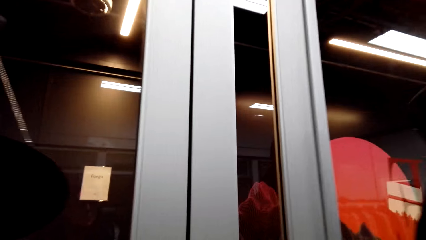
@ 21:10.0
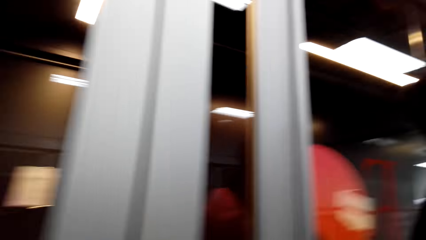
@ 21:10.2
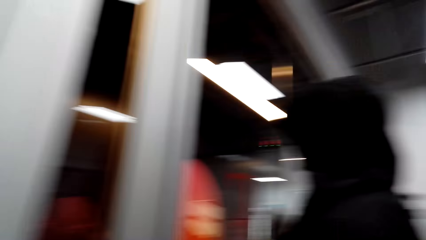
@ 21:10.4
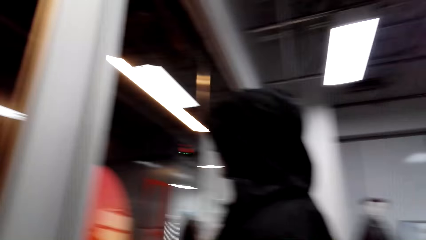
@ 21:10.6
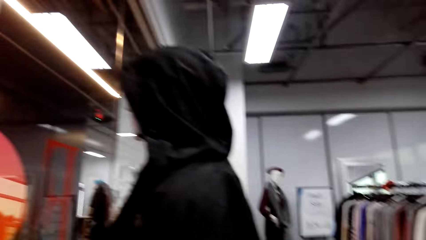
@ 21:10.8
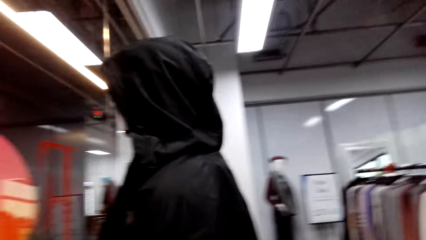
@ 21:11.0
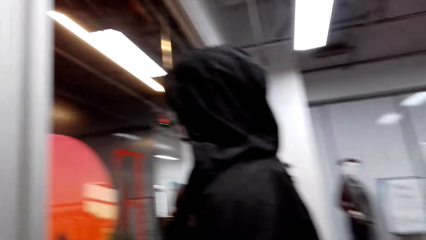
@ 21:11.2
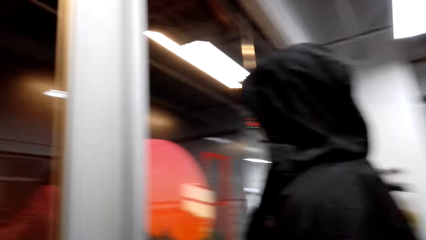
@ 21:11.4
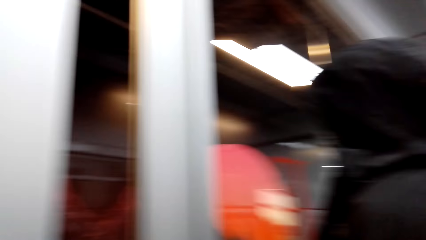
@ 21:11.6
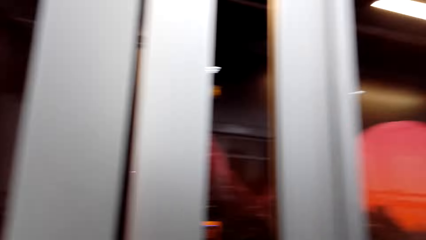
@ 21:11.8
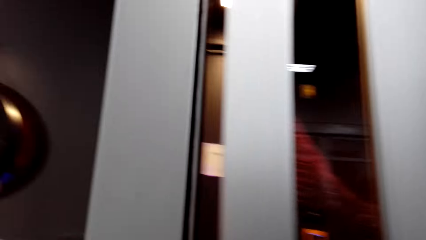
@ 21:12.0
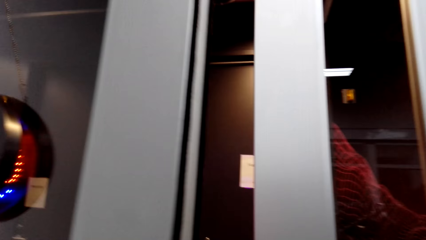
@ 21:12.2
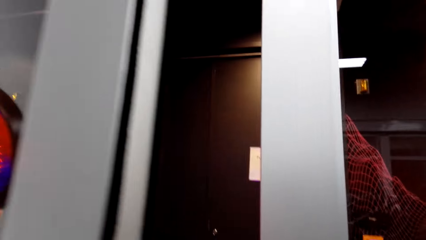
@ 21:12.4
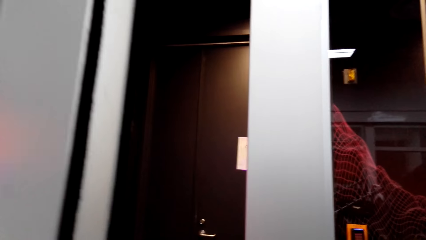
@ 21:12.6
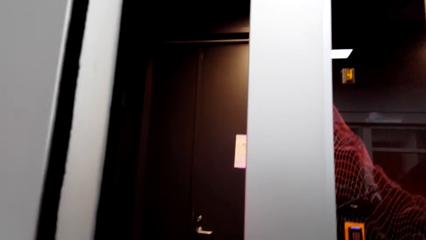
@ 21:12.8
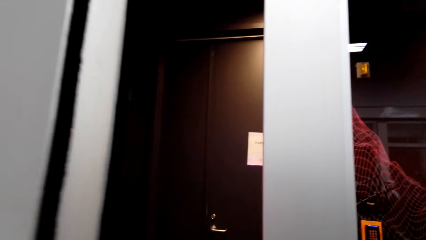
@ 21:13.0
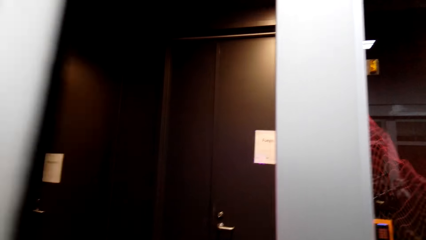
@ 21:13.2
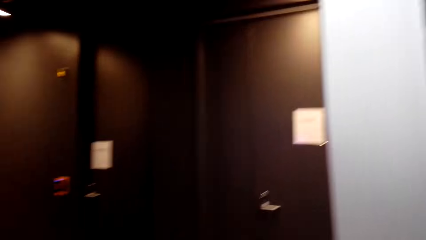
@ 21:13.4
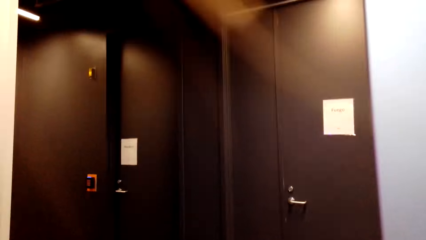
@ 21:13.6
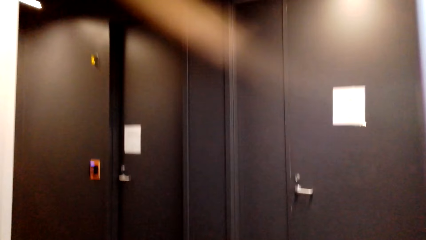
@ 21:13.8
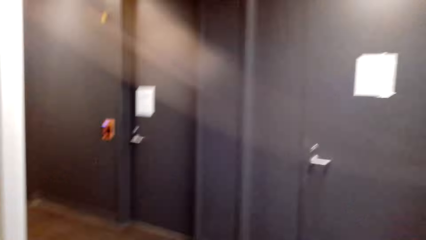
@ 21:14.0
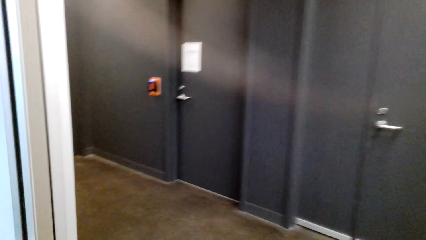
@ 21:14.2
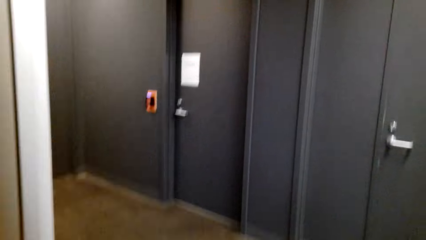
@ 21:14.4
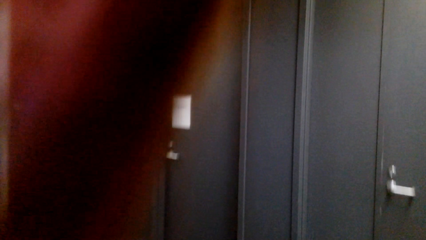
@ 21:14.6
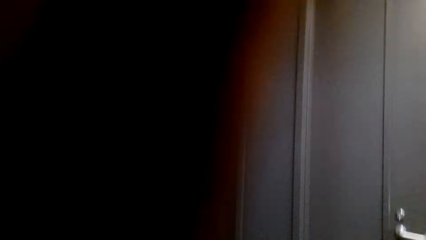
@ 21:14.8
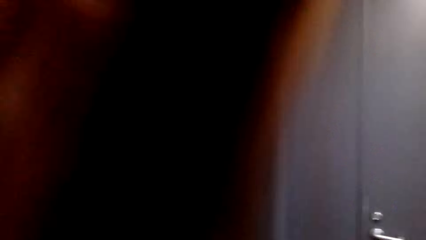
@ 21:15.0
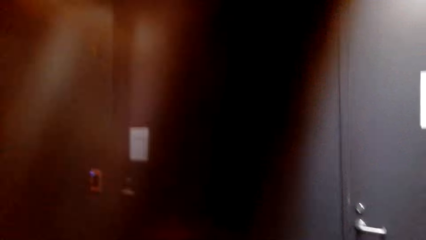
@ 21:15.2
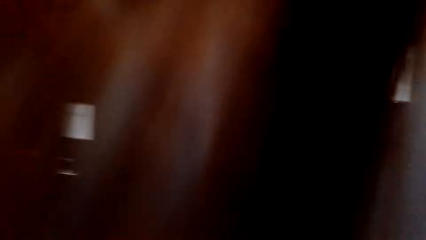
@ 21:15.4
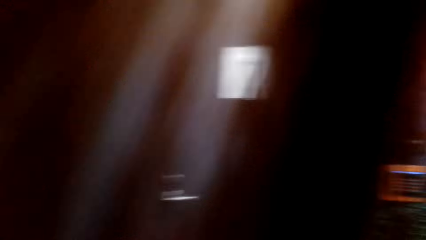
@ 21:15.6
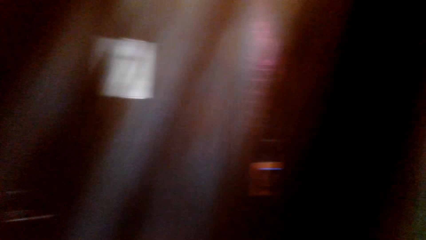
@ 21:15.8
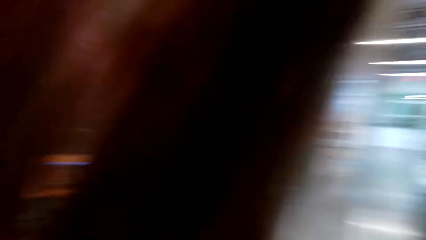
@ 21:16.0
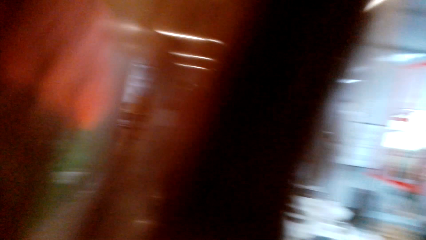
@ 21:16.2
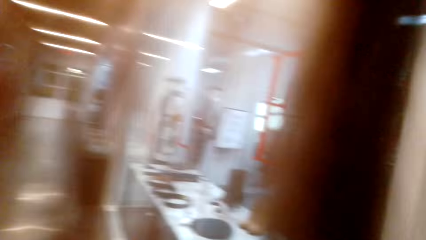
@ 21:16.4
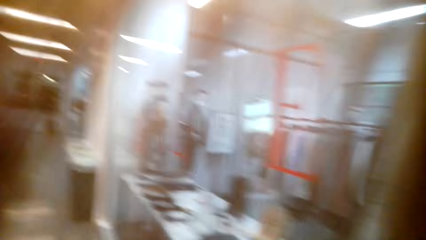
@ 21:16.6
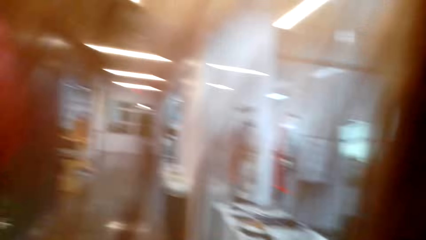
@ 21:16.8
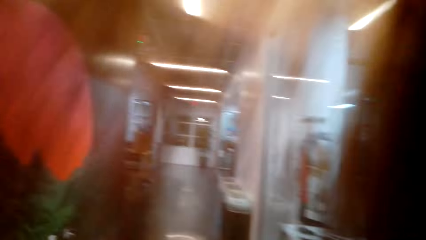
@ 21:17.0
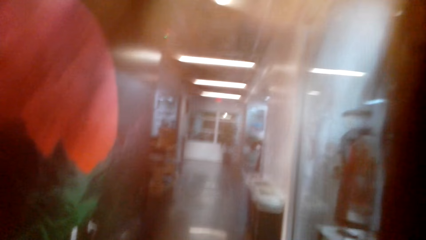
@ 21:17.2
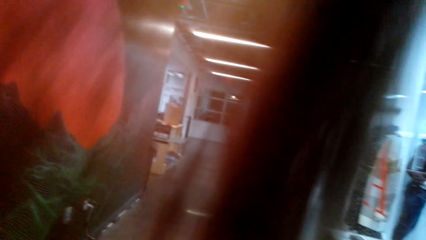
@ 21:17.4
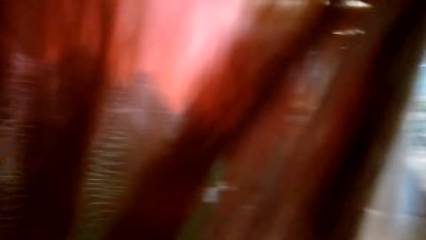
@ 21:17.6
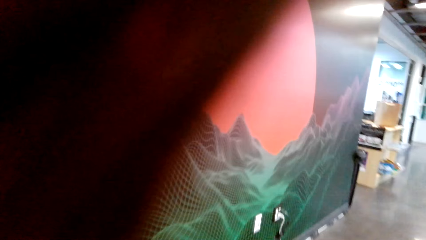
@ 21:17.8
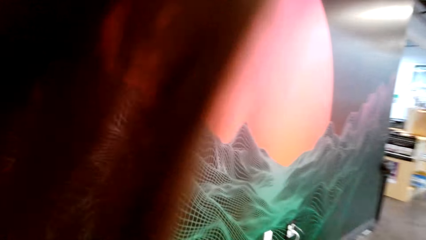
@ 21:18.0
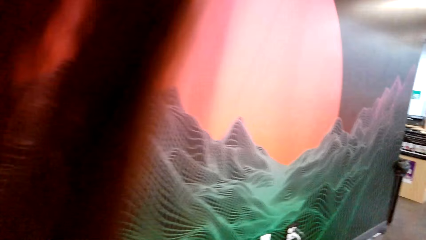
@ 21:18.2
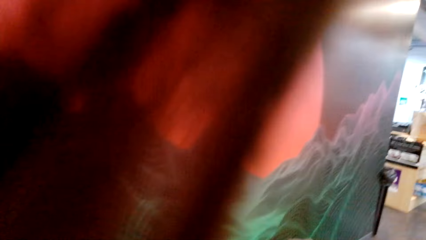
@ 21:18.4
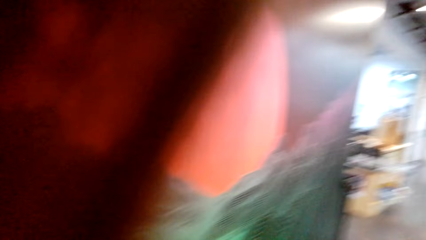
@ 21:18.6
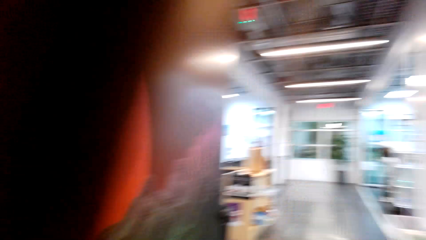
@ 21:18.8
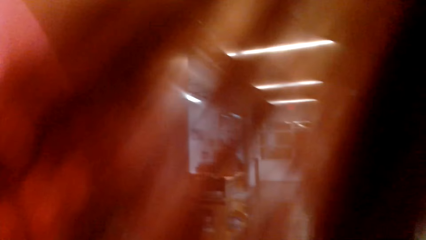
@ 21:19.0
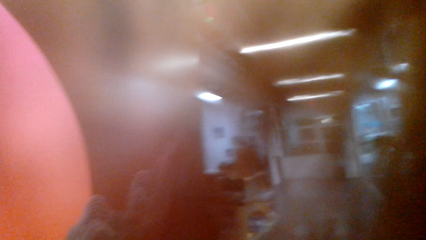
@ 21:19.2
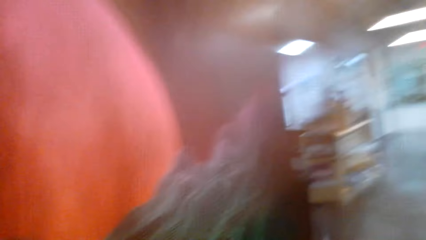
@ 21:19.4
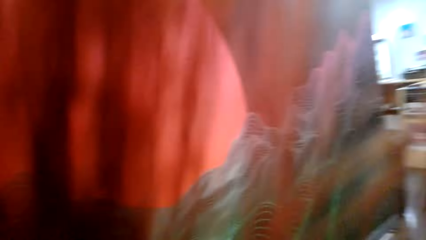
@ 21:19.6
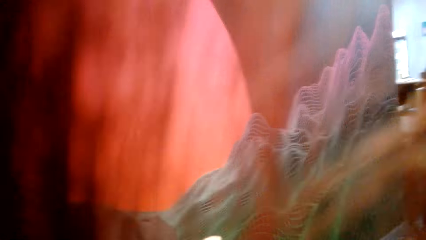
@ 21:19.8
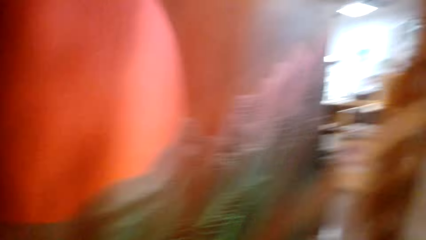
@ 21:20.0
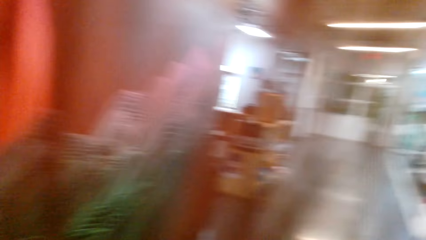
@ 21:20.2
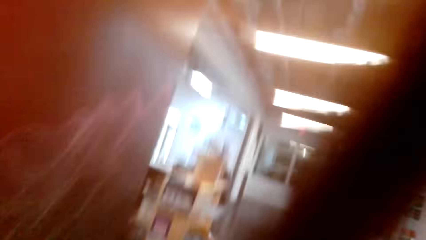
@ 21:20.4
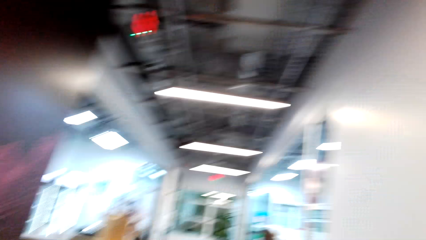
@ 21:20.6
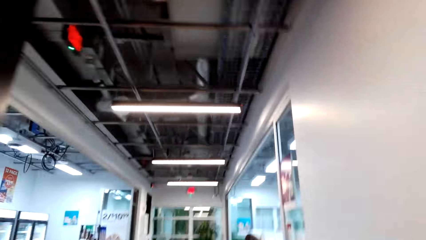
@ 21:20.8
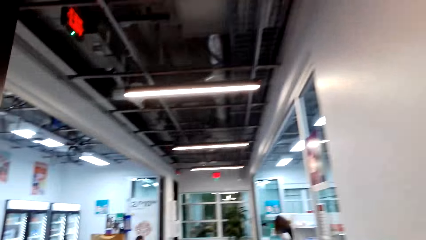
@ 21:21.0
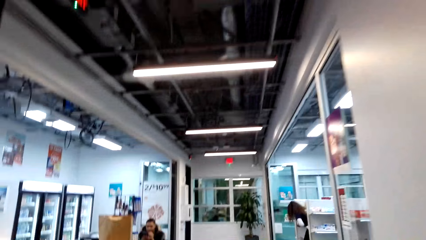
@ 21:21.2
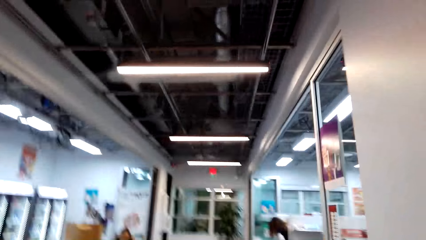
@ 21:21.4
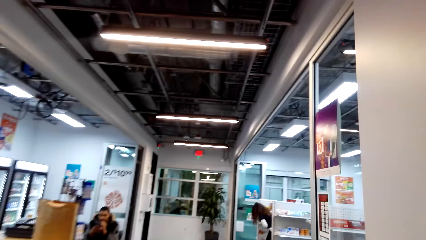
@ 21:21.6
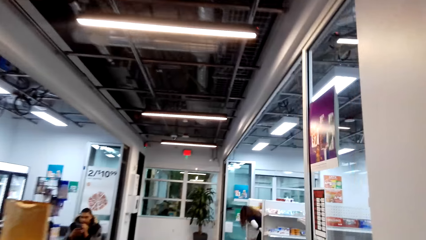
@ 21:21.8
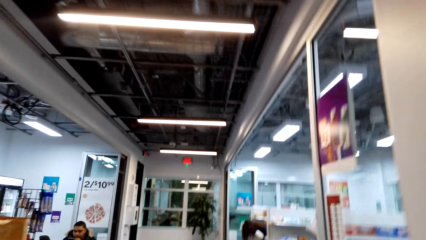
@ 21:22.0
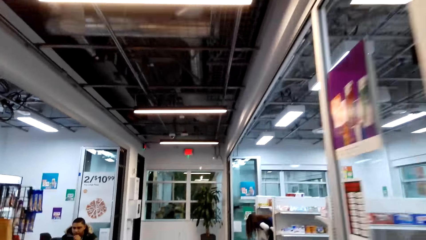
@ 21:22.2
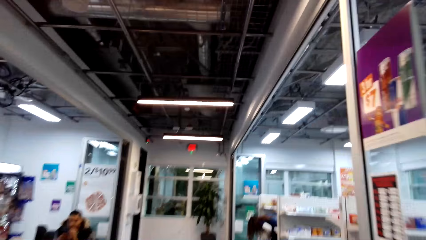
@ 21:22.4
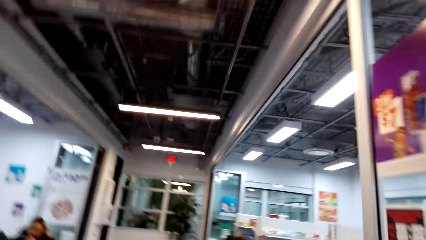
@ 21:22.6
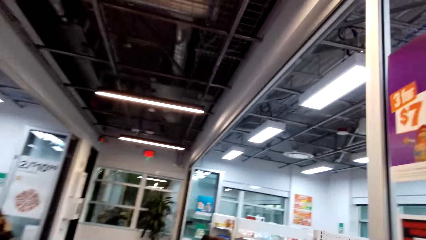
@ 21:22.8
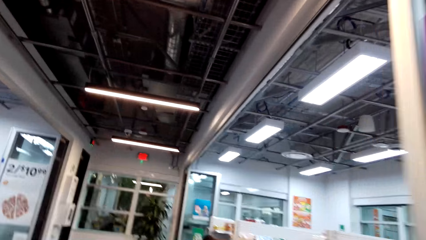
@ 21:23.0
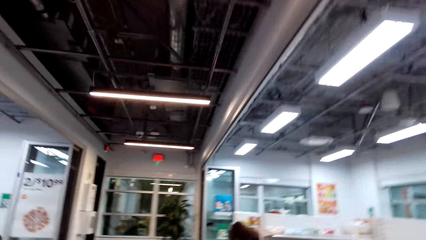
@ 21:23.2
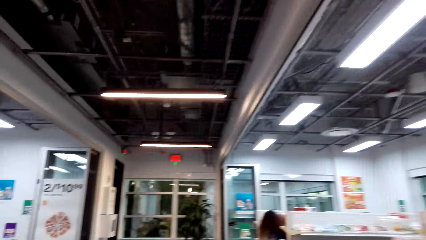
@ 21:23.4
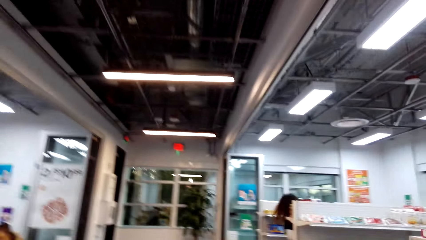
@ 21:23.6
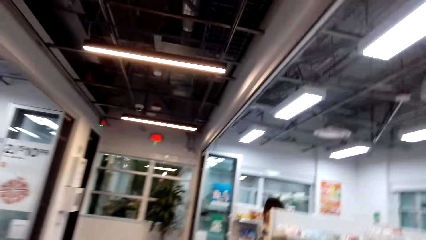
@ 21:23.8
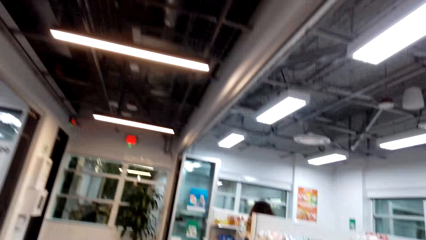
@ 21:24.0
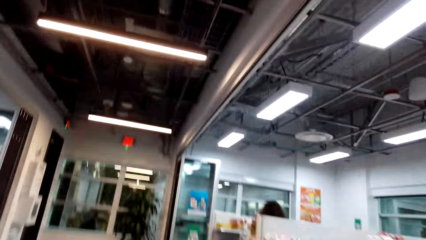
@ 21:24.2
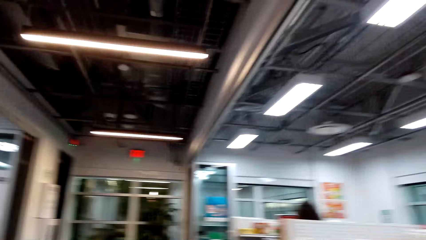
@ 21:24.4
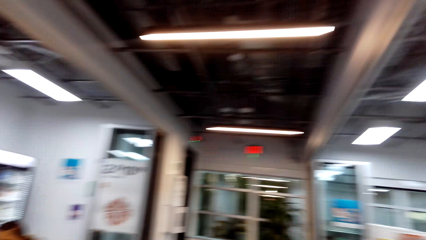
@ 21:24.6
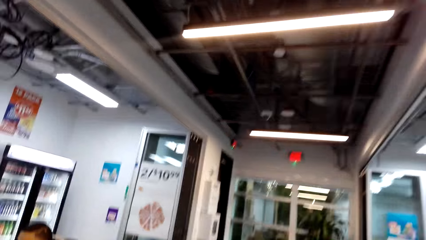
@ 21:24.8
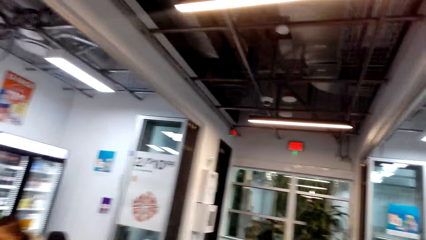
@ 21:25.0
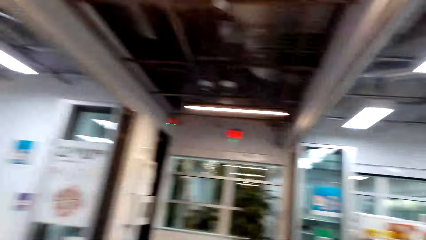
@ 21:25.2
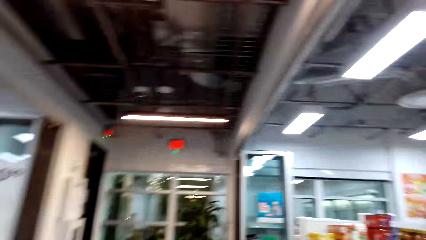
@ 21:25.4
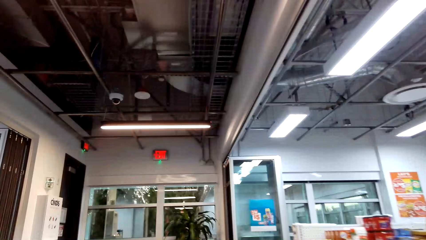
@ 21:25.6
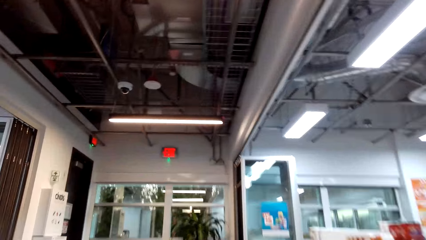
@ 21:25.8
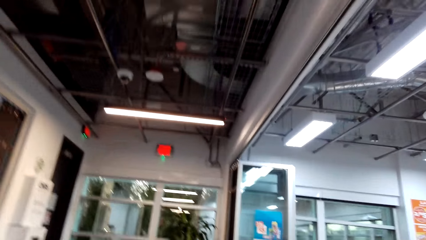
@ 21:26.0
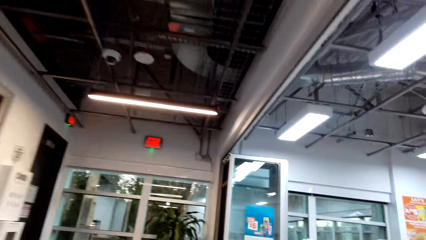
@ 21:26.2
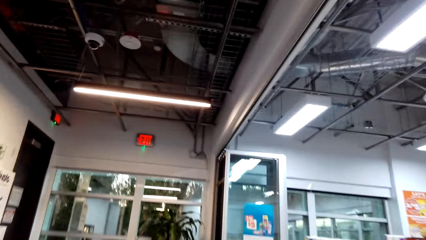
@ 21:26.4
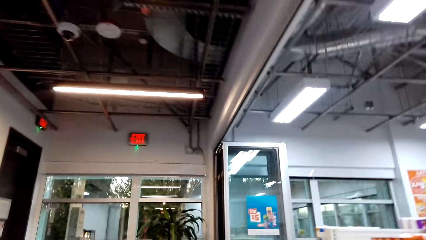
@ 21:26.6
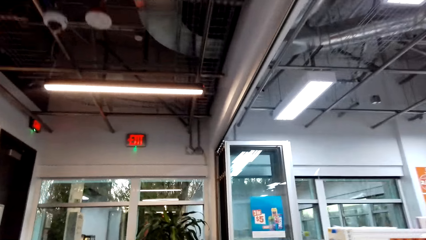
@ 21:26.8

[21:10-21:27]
The camera wearer opens a door. They walk. They walk in the building. They talk.
